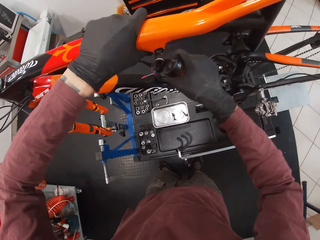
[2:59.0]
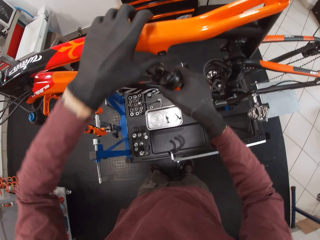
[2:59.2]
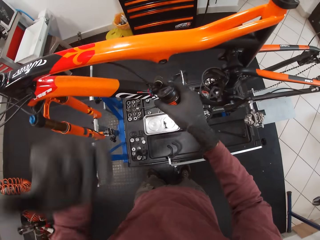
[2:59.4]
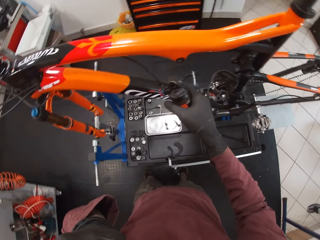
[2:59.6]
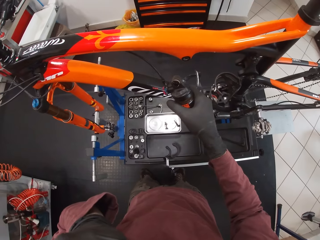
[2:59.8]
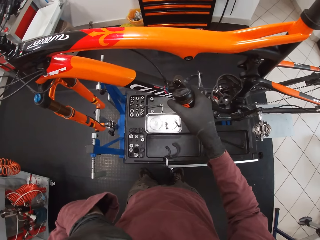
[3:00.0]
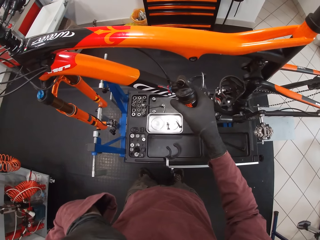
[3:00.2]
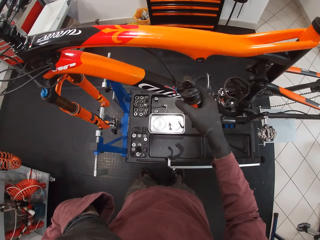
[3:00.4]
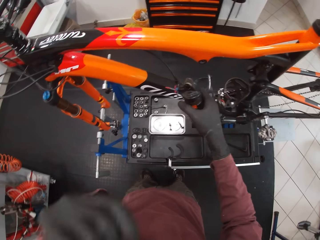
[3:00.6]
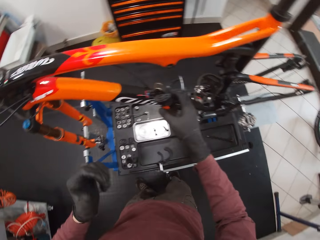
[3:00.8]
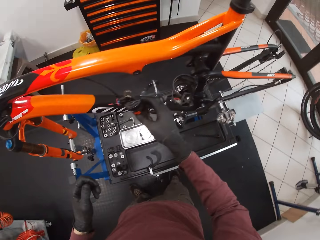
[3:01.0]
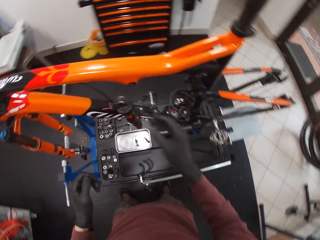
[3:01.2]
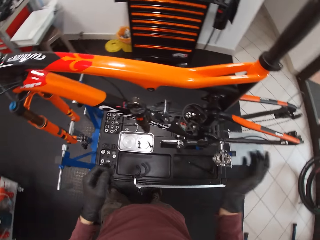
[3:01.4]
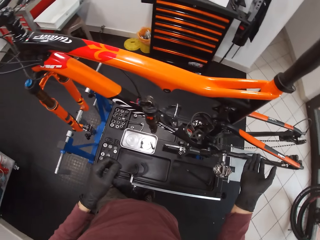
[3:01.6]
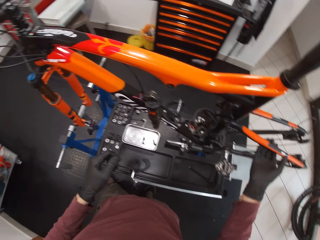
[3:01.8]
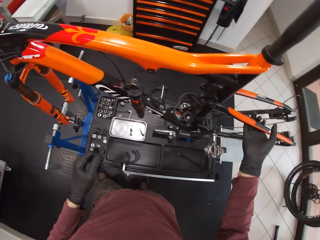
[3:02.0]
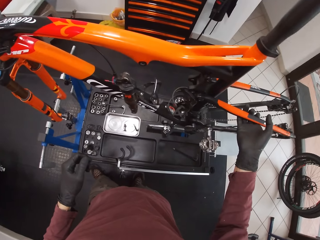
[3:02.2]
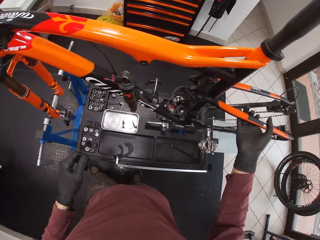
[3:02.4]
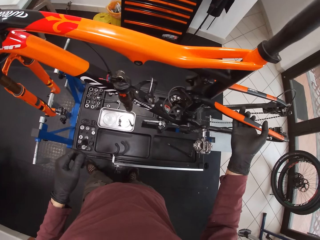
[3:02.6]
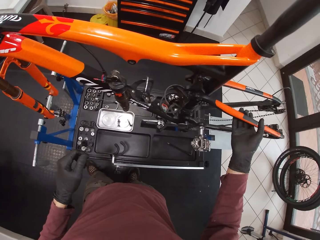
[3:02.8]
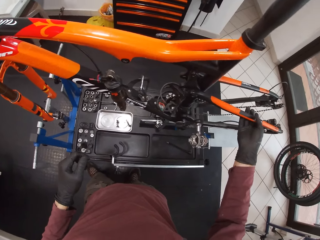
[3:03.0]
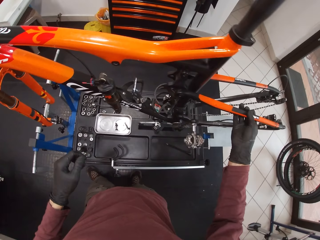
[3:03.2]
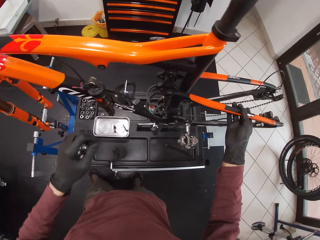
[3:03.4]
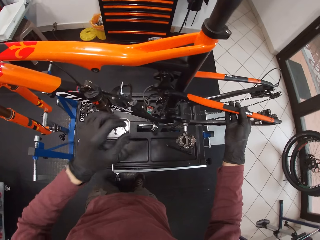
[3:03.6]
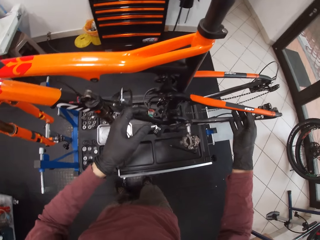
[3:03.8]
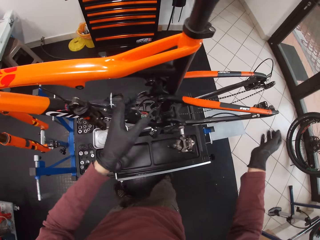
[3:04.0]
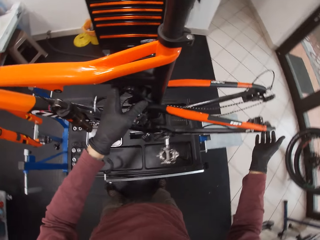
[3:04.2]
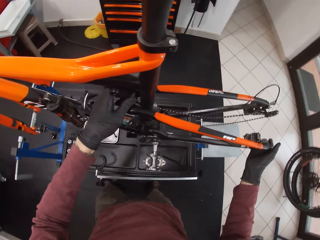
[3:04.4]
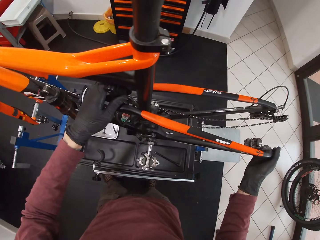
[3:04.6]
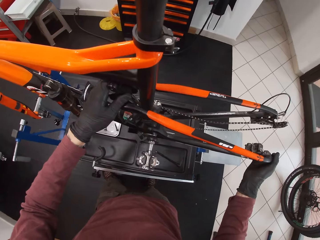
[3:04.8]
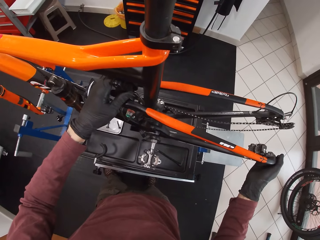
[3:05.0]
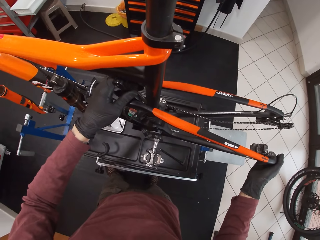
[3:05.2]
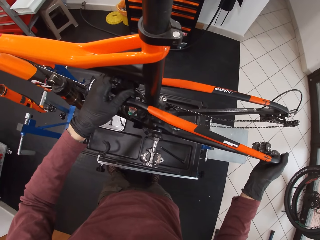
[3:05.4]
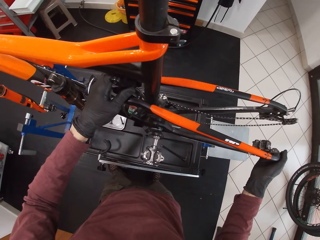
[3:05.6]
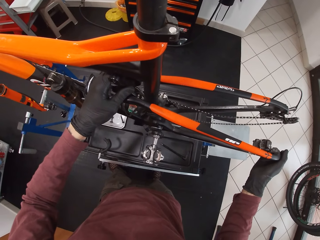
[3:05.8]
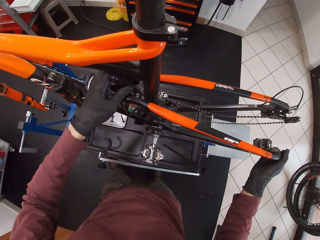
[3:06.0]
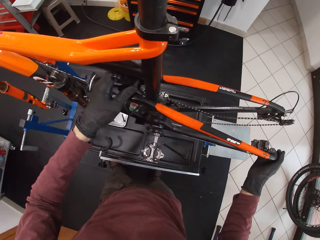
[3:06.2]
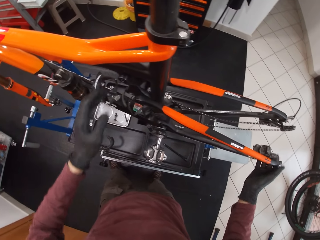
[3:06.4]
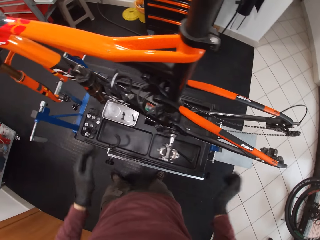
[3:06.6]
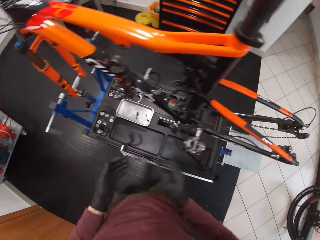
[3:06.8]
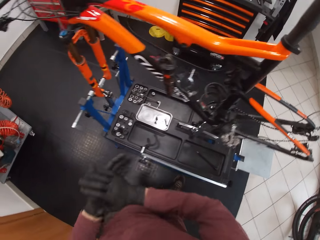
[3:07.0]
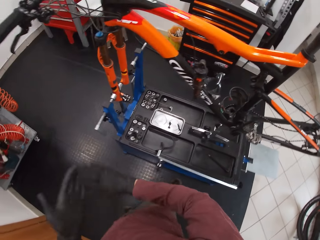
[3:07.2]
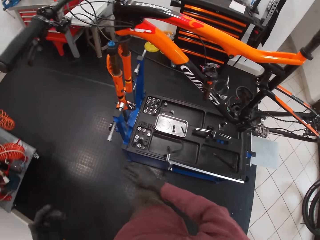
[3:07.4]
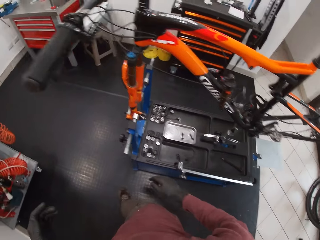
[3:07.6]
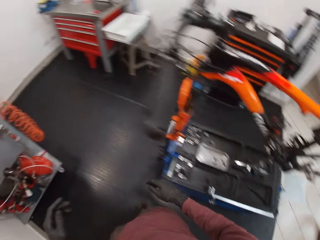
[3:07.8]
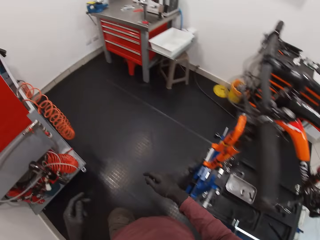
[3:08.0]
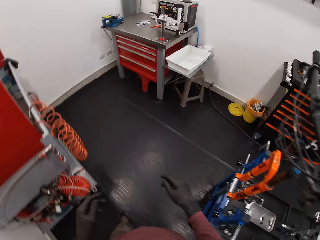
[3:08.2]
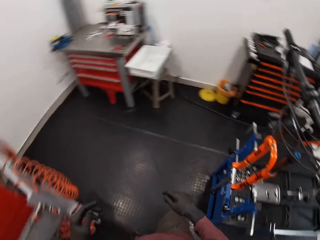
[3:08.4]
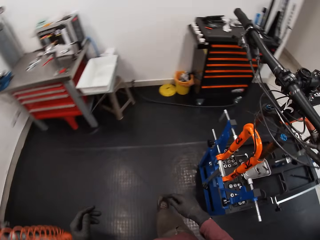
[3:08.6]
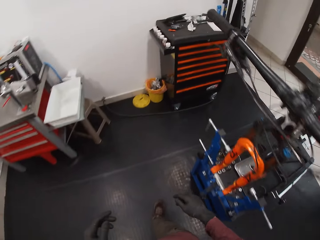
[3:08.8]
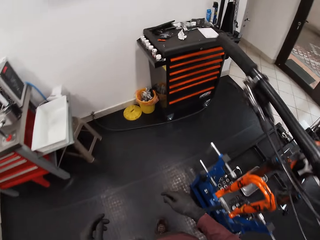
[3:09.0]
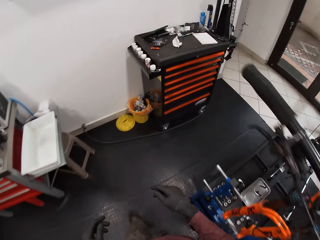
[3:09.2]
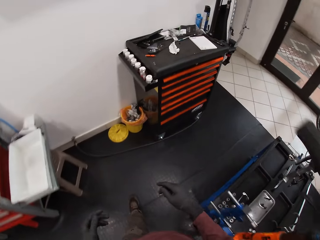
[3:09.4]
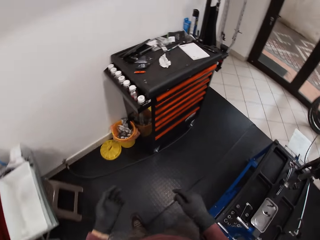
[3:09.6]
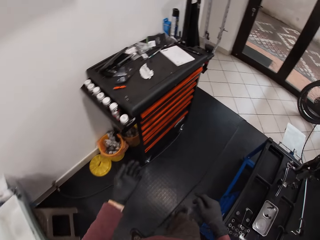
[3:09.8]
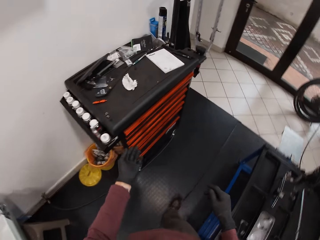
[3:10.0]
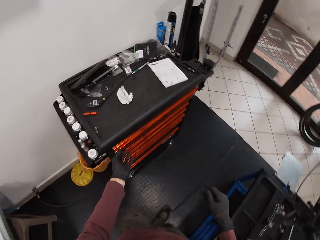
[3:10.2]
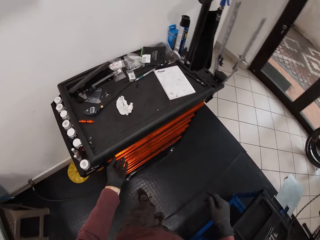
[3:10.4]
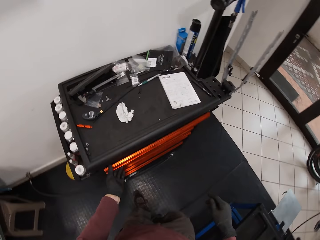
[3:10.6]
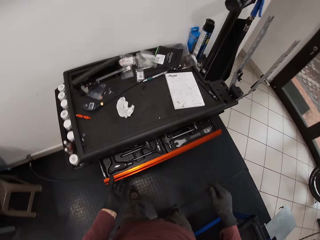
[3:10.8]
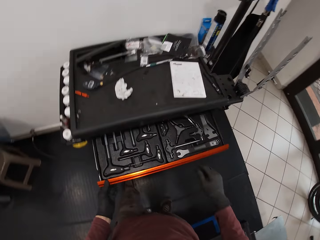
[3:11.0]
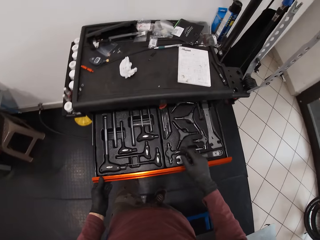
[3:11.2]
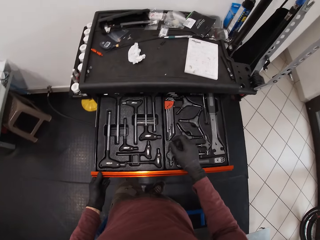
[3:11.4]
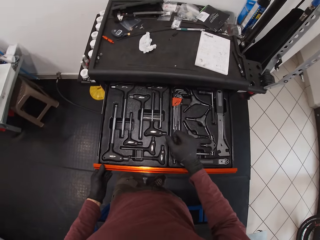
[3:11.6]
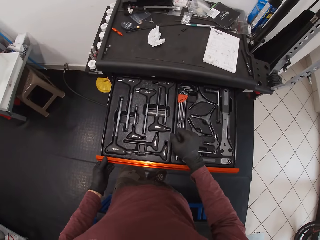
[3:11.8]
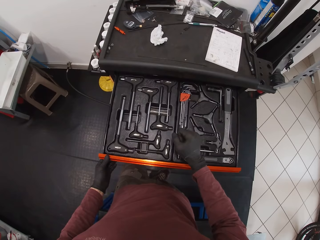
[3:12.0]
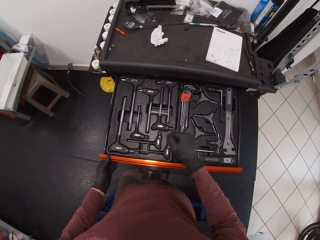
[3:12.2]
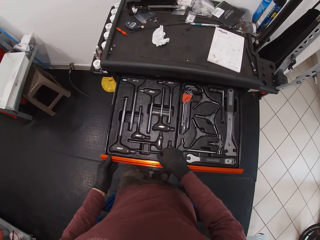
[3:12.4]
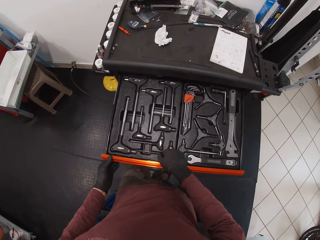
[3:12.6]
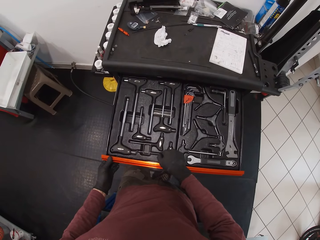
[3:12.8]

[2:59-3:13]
The camera wearer pulls something. He touches his face with his left hand. He raises the hand and removes something from the bike. He adjusts the seat stay with his right hand. He touches the bike. He adjusts the seat stay with both hands. He cleans his hands against each other. He walks. He opens the tool drawer with his left hand.

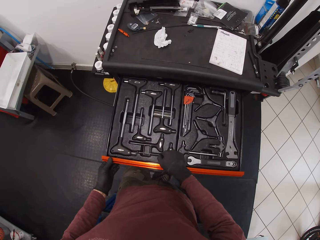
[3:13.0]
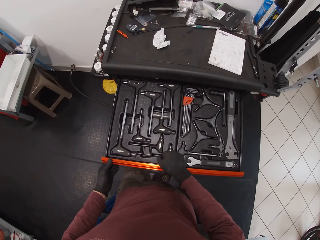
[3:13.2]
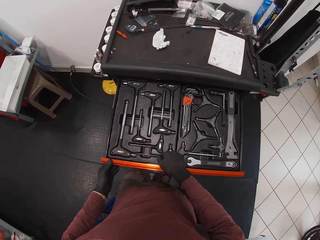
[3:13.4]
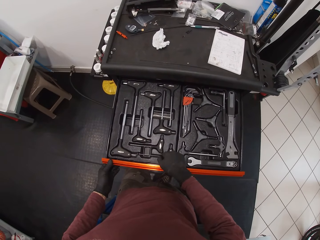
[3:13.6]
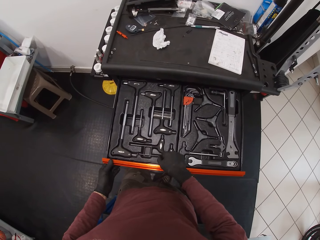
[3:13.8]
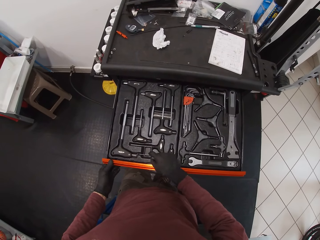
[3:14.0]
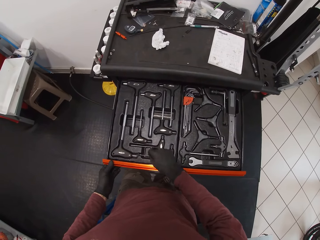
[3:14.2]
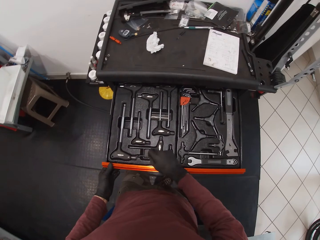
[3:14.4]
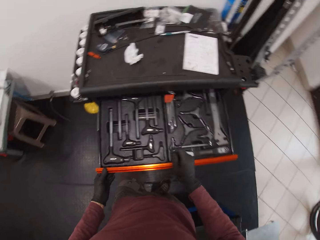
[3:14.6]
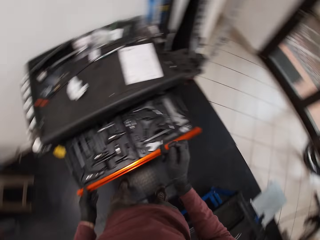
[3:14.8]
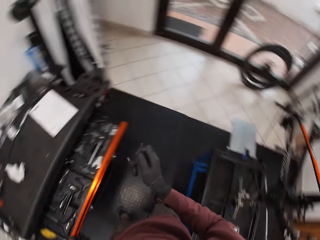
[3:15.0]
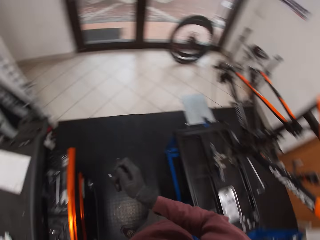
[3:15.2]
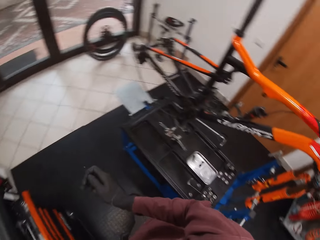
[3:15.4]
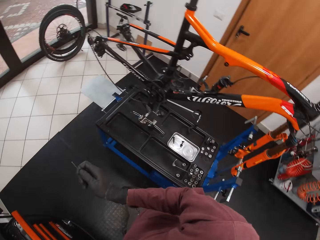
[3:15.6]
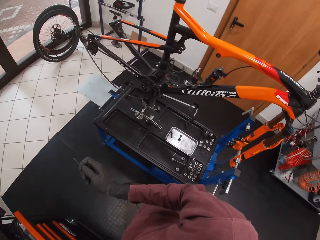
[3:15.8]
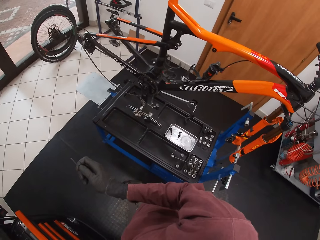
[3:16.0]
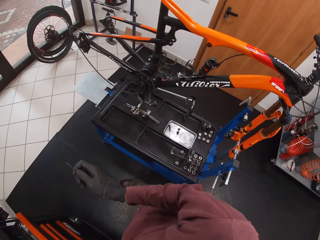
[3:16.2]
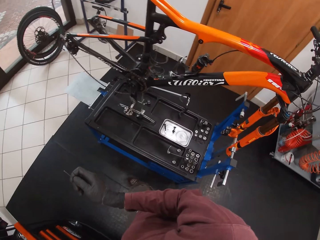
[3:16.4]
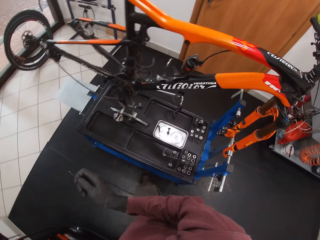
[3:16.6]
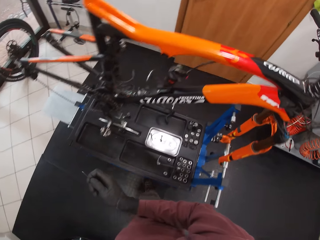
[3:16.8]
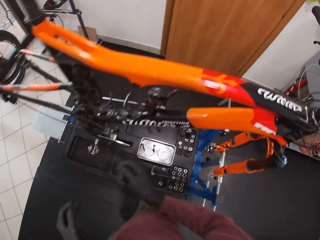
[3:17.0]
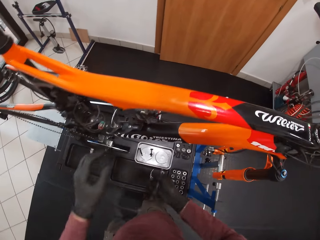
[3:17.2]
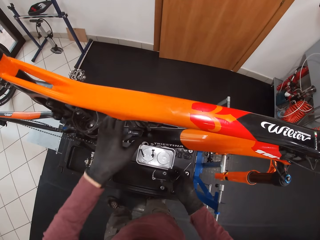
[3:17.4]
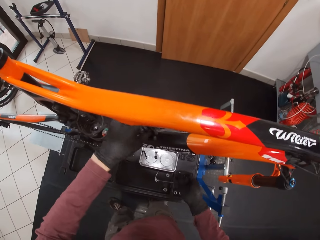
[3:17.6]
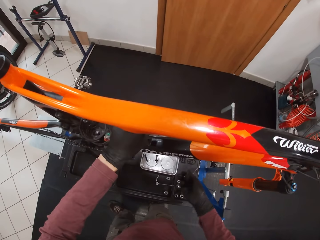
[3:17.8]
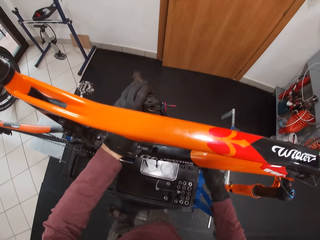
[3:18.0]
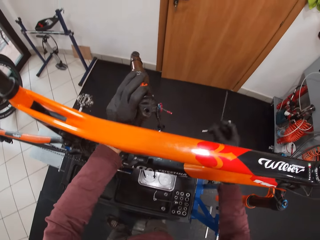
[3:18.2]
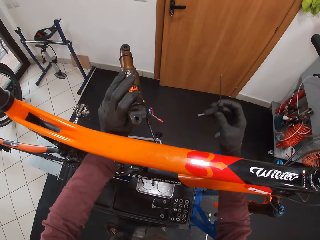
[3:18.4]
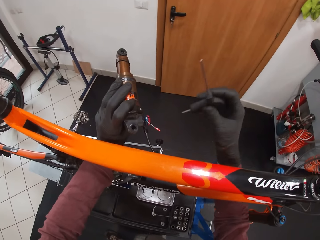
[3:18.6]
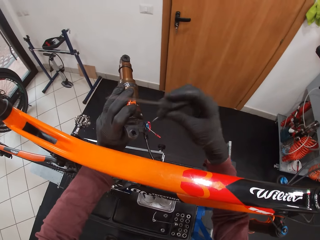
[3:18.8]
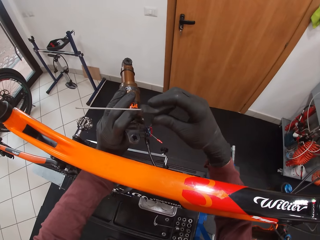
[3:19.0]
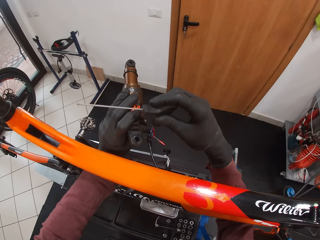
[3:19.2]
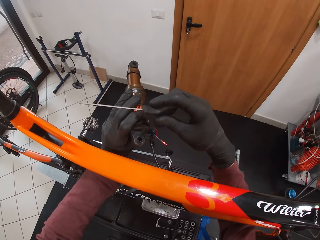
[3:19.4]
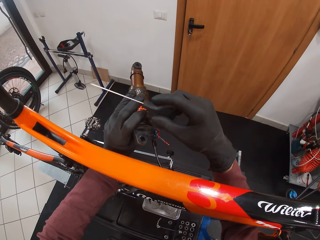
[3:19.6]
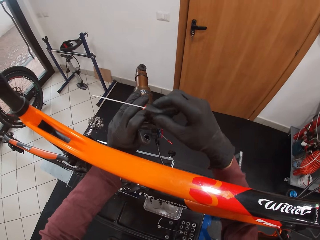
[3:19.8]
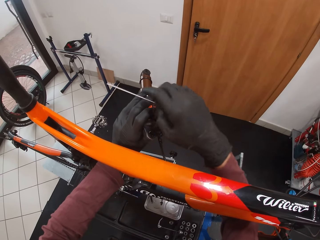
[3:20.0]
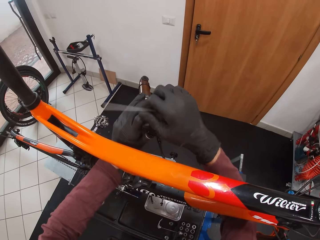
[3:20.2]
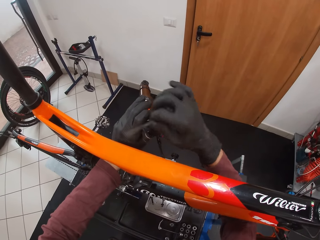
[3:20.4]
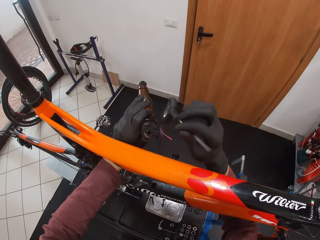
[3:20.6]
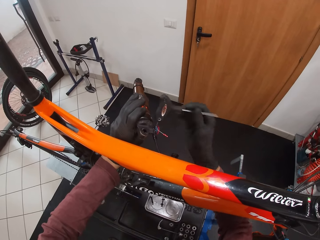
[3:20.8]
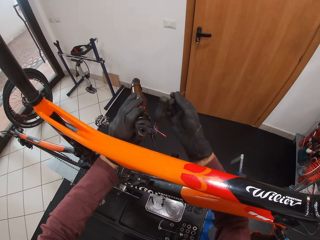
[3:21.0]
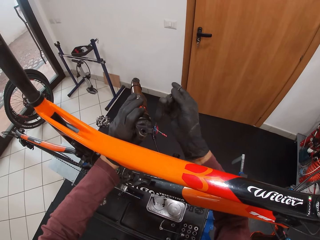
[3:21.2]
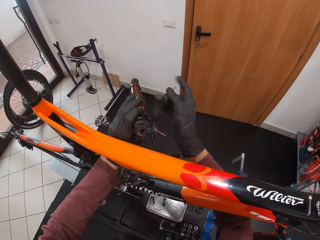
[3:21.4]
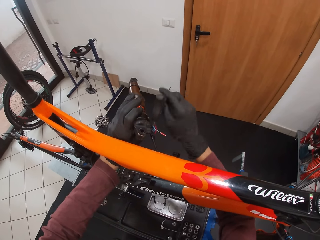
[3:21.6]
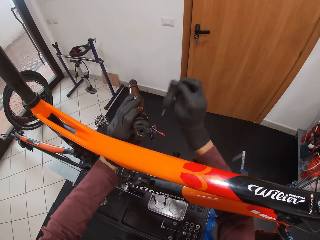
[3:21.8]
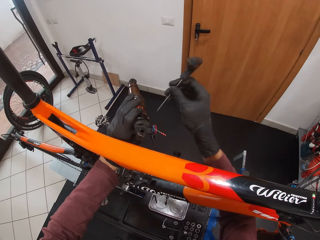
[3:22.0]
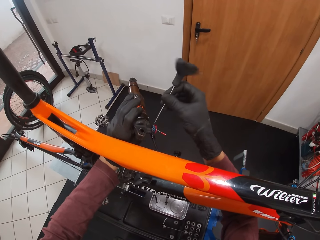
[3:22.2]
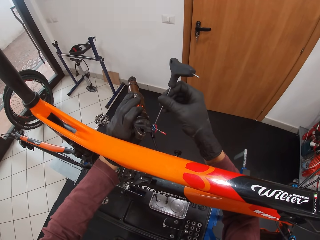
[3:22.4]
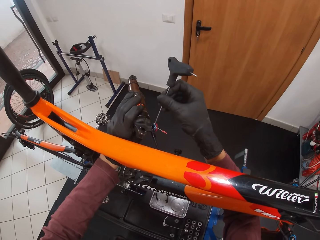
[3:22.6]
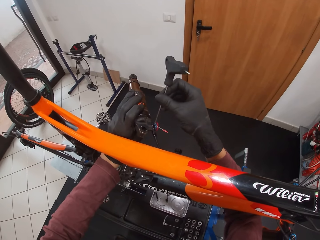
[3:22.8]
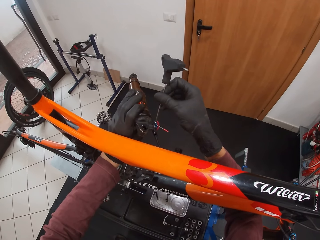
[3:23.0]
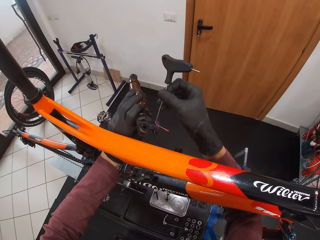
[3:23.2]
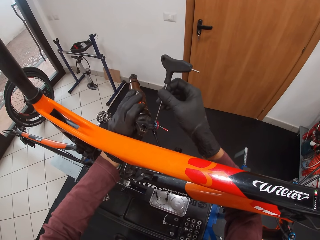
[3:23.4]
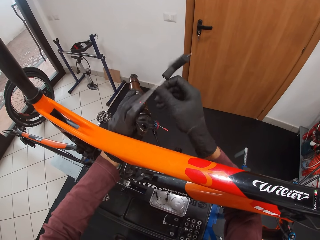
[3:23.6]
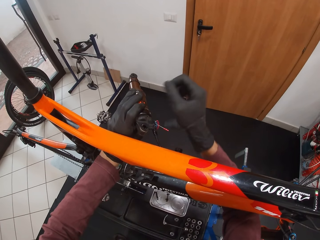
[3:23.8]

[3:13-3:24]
The camera wearer picks up a T-handled hex wrench from the tool drawer with his right hand. He closes the tool drawer with his left hand. He looks around. He pushes out the fox float with his left hand. He unscrews the fox float with the T-handled hex wrench in his right hand. He turns the T-handled hex wrench with his right hand. He touches the fox float with the T-handled hex wrench in his right hand. He drops the T-handled hex wrench in his right hand on the maintenance bench.
